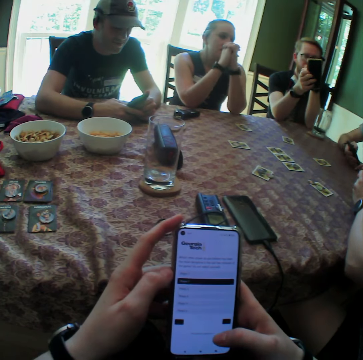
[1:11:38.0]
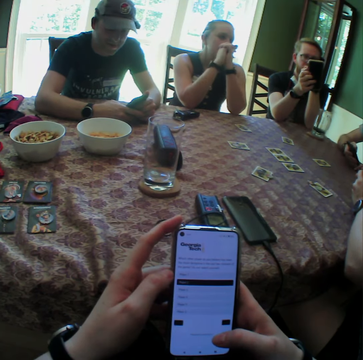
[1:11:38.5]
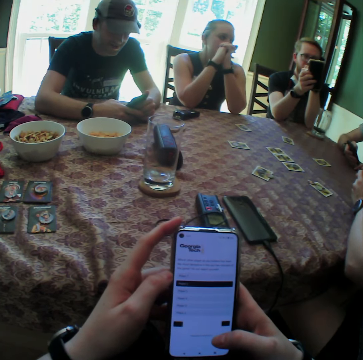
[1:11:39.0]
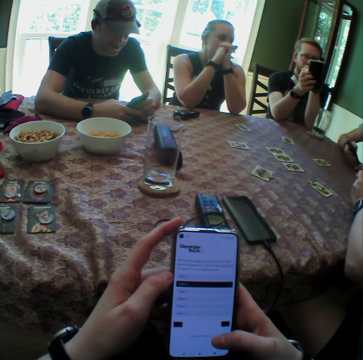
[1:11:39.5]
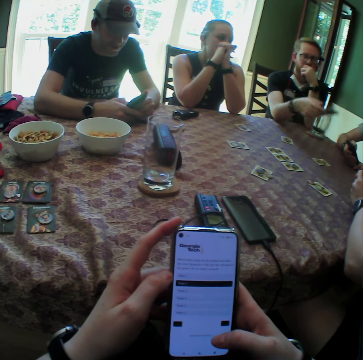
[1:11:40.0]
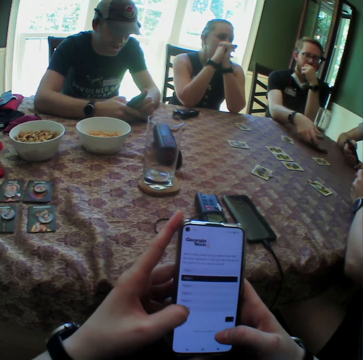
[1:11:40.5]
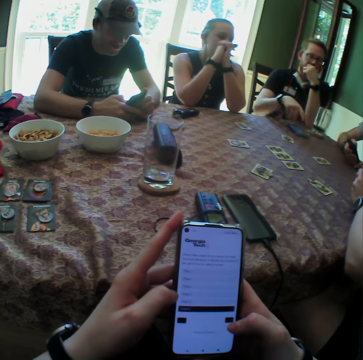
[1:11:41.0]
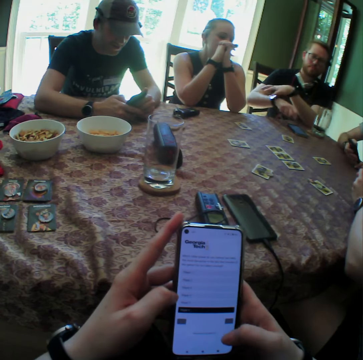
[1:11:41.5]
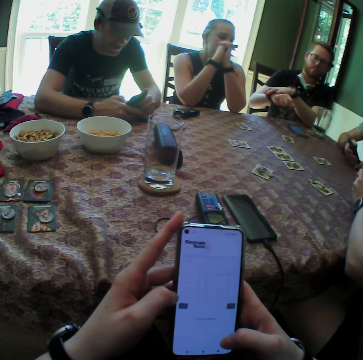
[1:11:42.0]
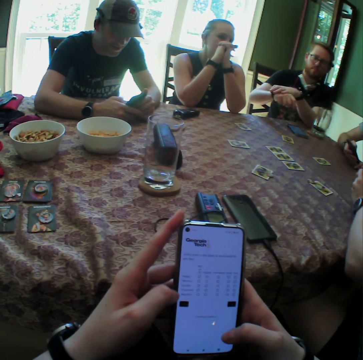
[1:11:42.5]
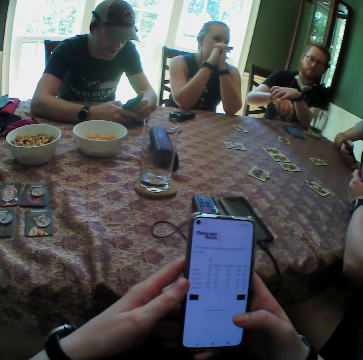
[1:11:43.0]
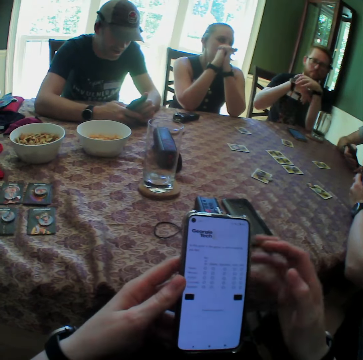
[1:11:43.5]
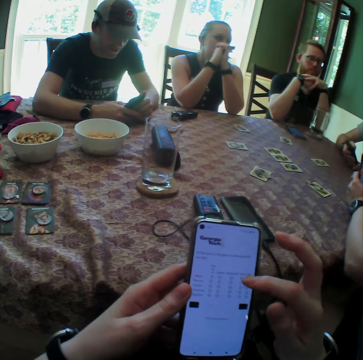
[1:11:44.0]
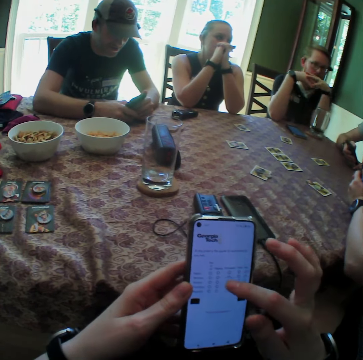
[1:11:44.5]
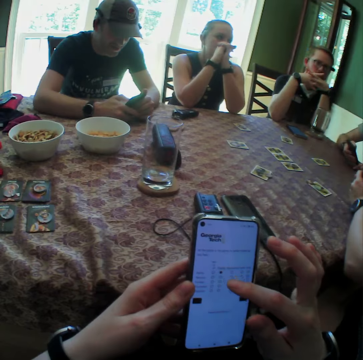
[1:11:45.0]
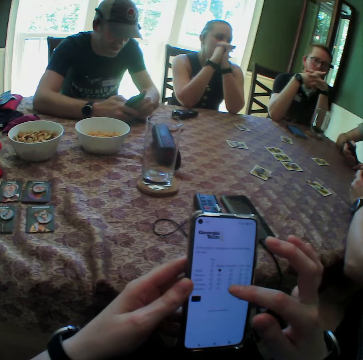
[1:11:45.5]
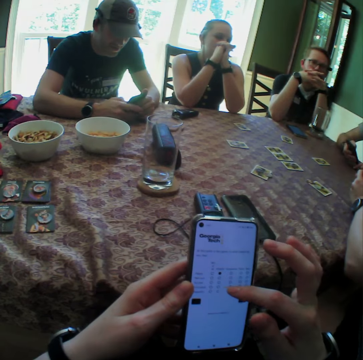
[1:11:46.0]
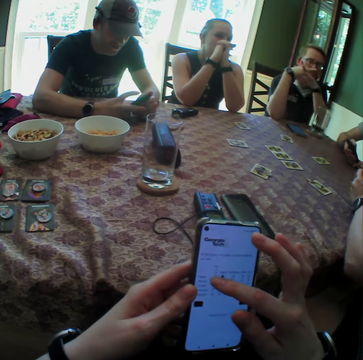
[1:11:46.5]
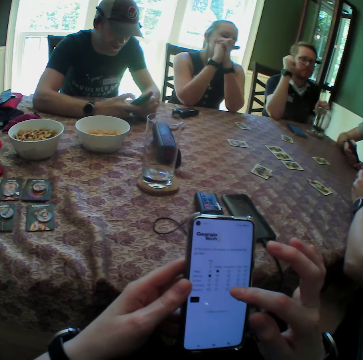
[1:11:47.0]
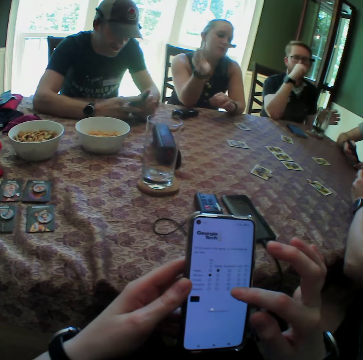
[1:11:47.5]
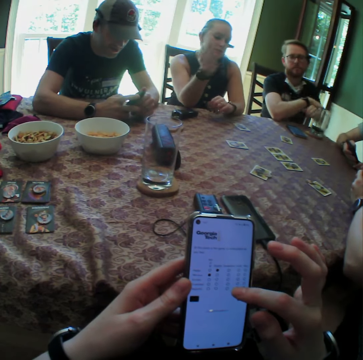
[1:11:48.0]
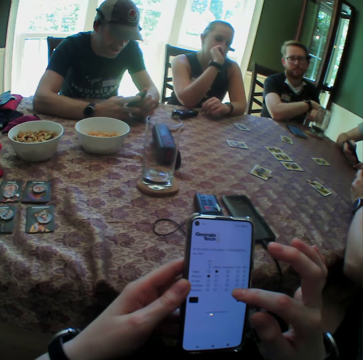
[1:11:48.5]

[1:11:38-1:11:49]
A man drops the phone on the table. The man touches the watch on his right hand with his left hand. The camera wearer and other persons use their phones.

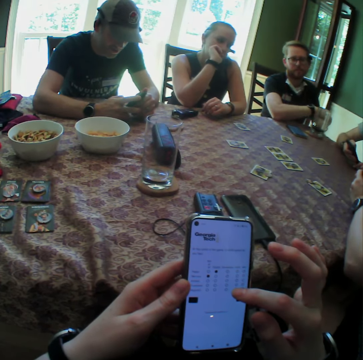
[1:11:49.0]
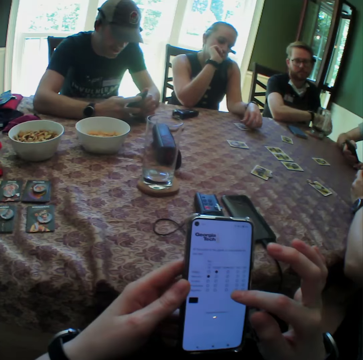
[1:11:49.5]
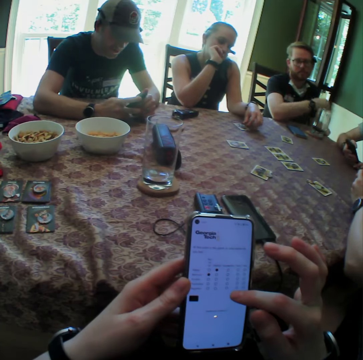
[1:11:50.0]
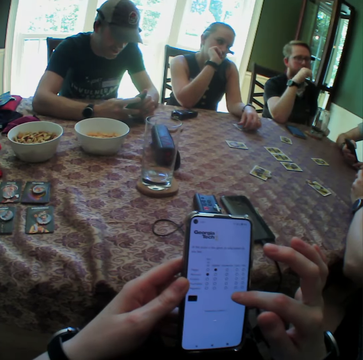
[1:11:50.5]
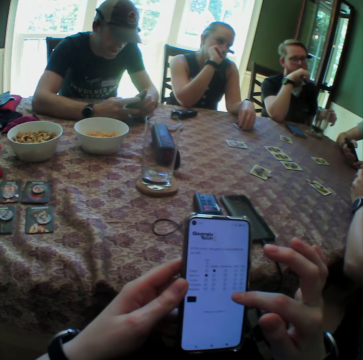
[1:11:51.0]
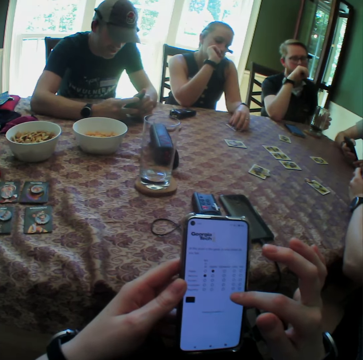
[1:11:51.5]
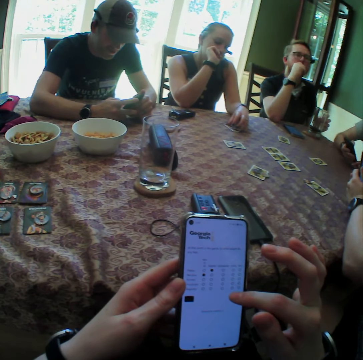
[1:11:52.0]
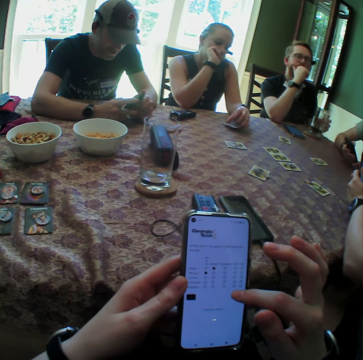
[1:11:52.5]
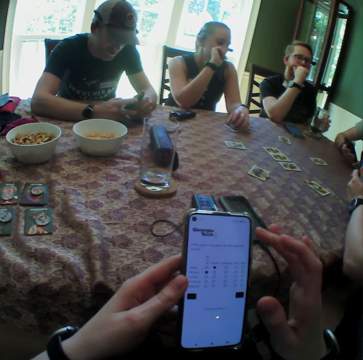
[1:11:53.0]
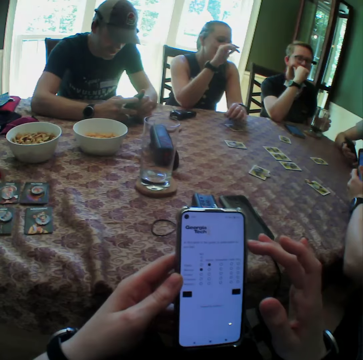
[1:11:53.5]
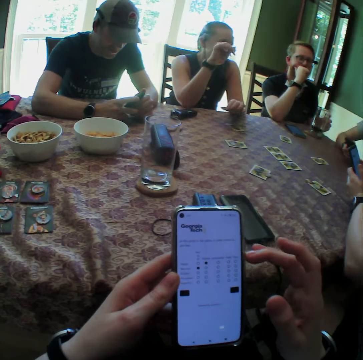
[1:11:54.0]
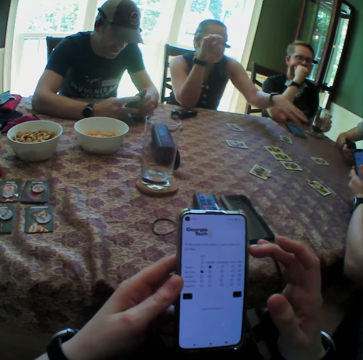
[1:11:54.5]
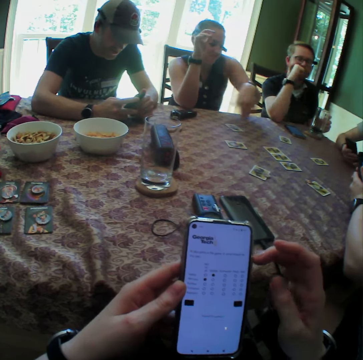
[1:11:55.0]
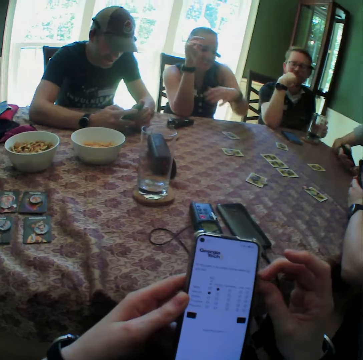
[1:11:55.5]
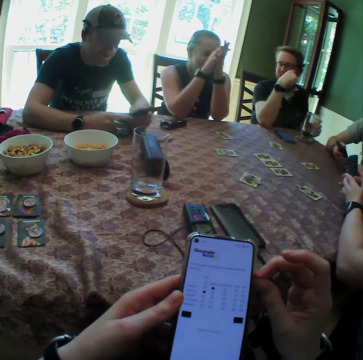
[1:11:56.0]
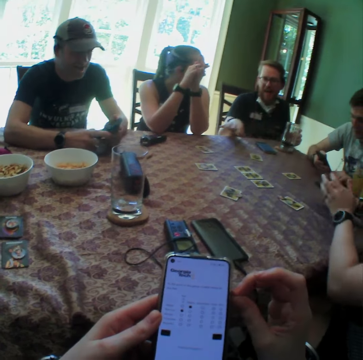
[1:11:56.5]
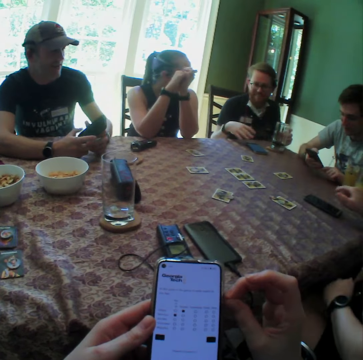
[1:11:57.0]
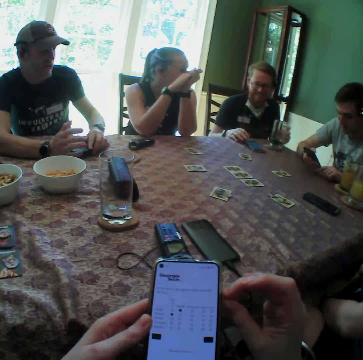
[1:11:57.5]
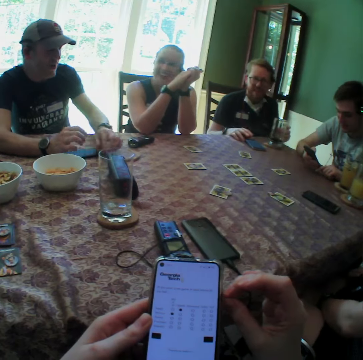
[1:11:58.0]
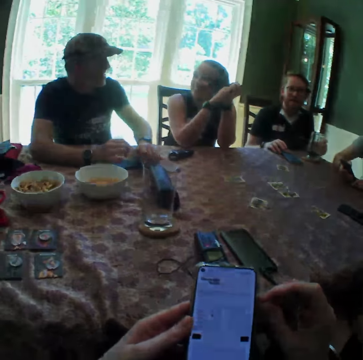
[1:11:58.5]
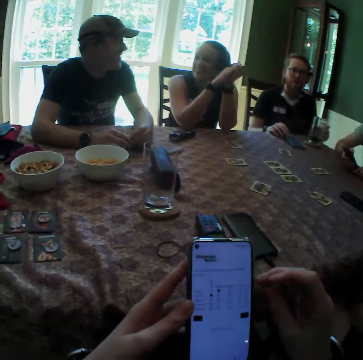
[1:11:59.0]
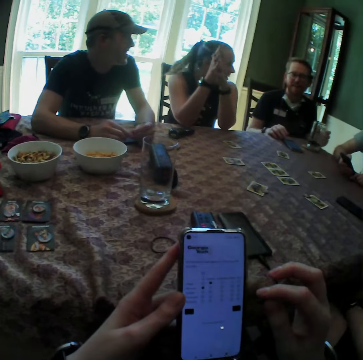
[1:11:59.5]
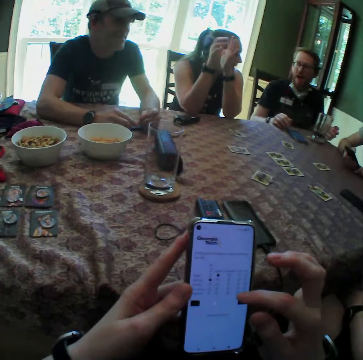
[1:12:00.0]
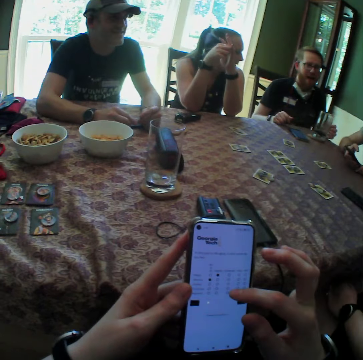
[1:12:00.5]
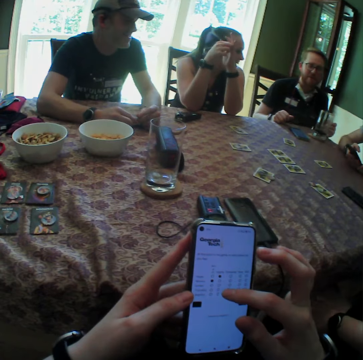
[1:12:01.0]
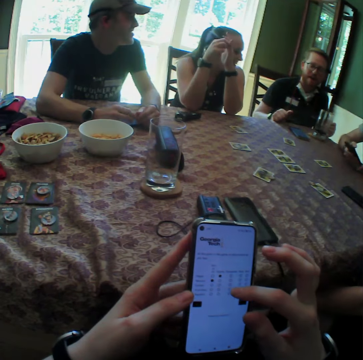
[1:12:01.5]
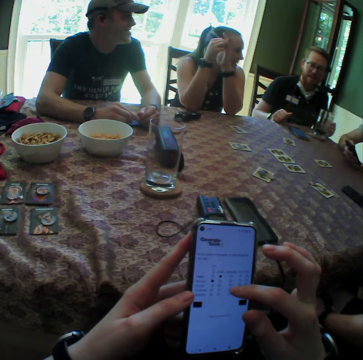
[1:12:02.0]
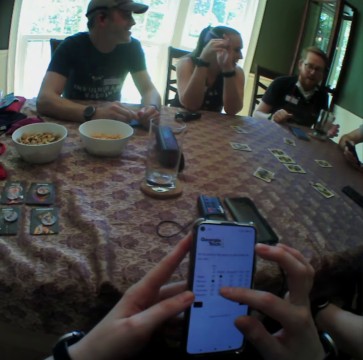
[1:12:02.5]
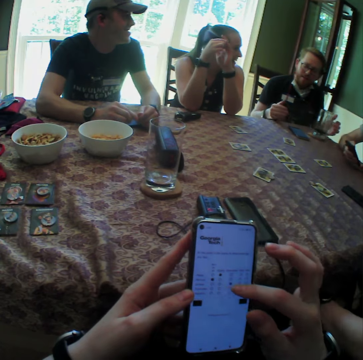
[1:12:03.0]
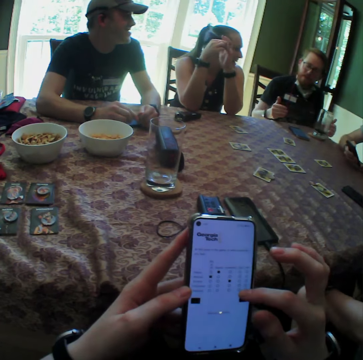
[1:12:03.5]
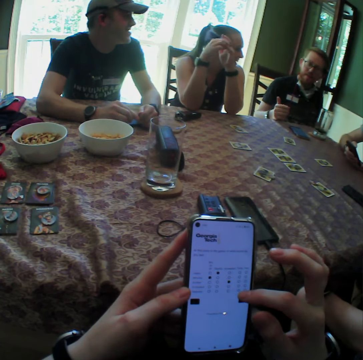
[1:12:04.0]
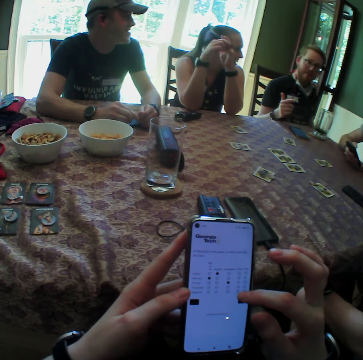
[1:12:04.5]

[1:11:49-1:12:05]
A man touches his face with his right hand. A woman touches a card on the table with her right hand. The man touches the cup on the saucer on the table with his left hand. The woman dialogues with another person. Another man drops the phone on the table with his left hand. The camera wearer uses his phone. Four persons talk to each other.

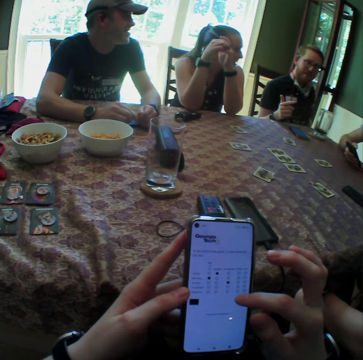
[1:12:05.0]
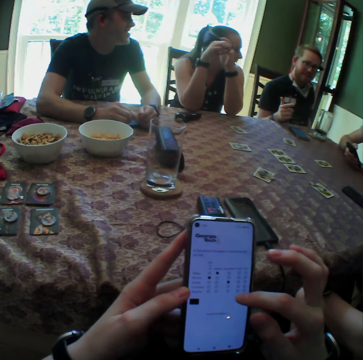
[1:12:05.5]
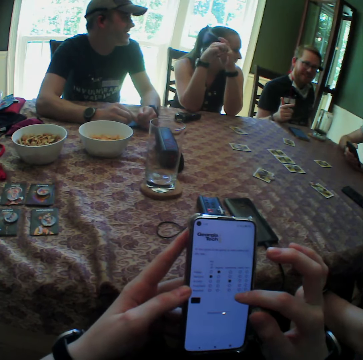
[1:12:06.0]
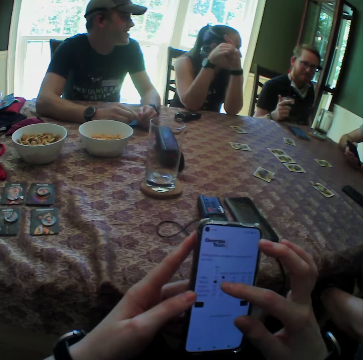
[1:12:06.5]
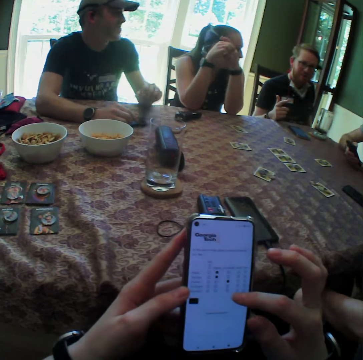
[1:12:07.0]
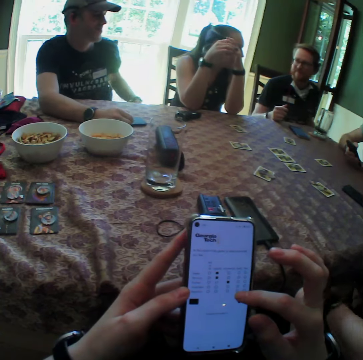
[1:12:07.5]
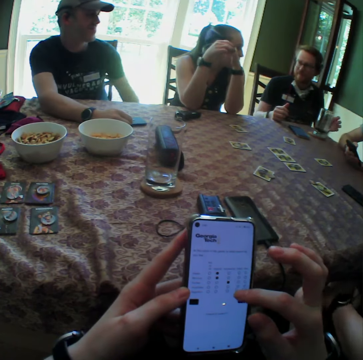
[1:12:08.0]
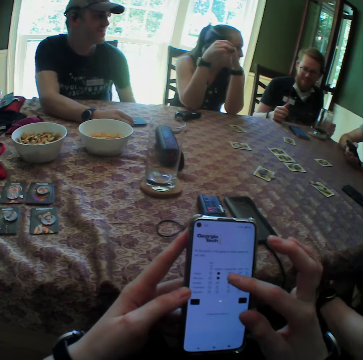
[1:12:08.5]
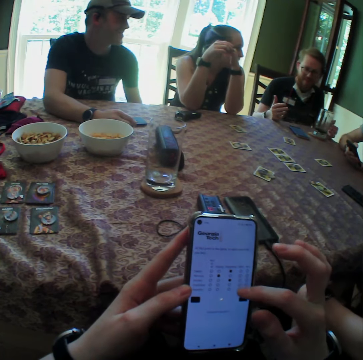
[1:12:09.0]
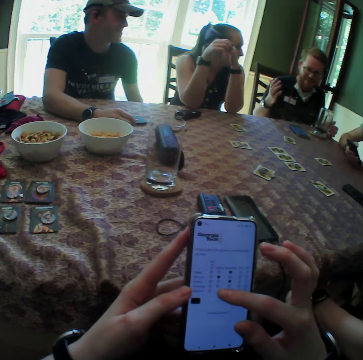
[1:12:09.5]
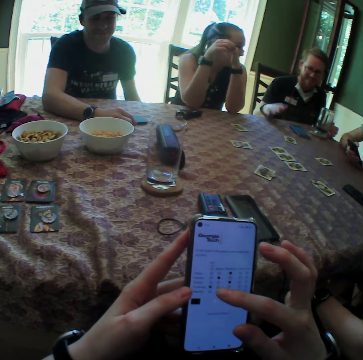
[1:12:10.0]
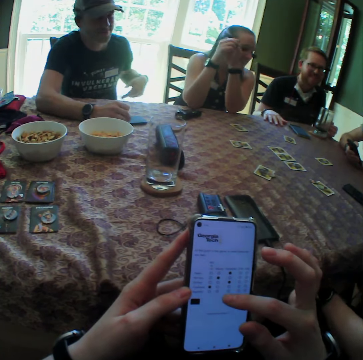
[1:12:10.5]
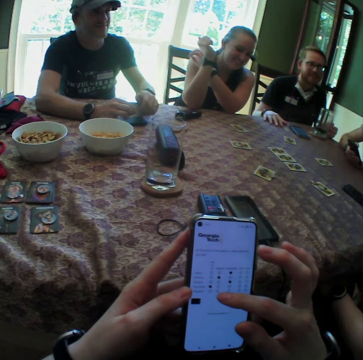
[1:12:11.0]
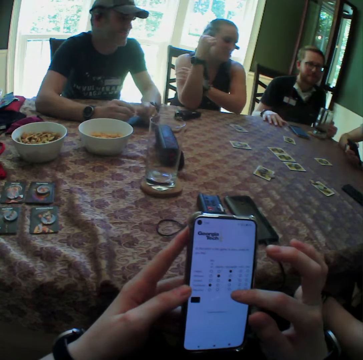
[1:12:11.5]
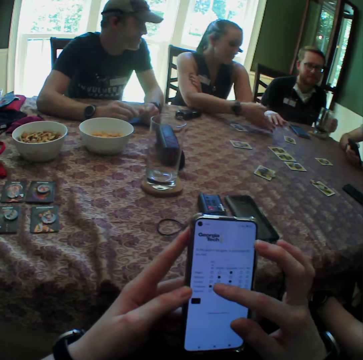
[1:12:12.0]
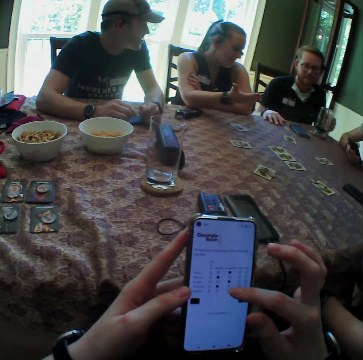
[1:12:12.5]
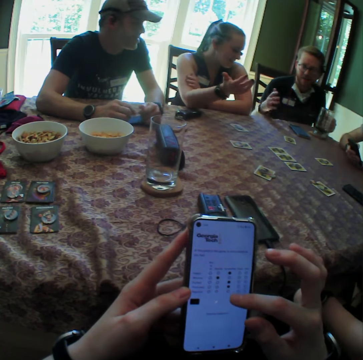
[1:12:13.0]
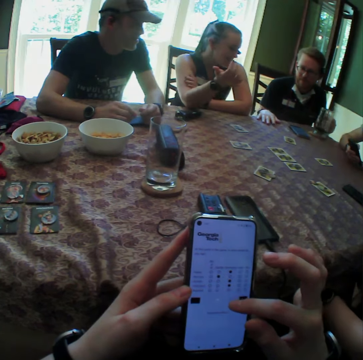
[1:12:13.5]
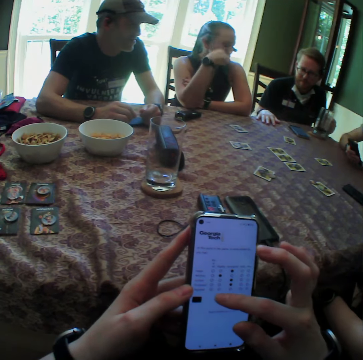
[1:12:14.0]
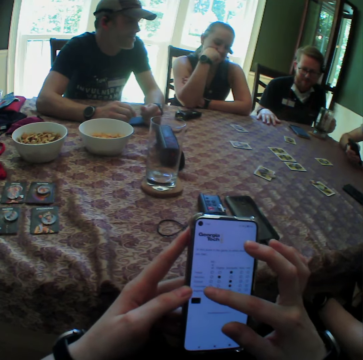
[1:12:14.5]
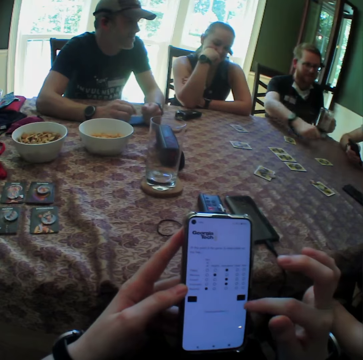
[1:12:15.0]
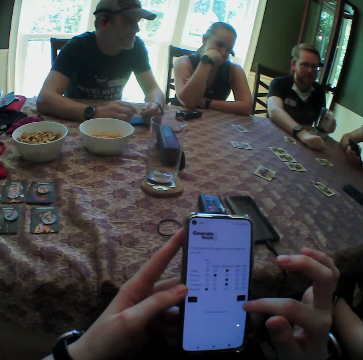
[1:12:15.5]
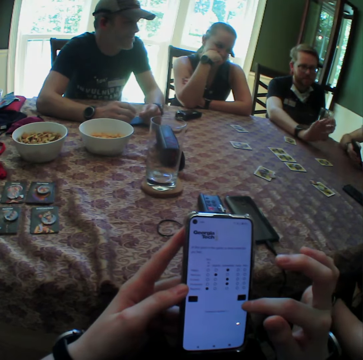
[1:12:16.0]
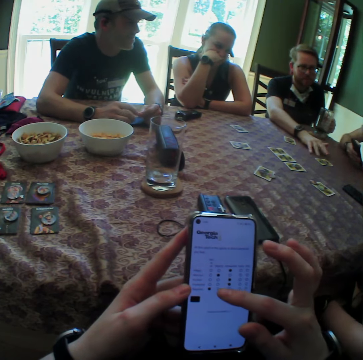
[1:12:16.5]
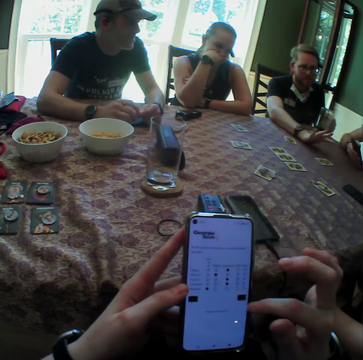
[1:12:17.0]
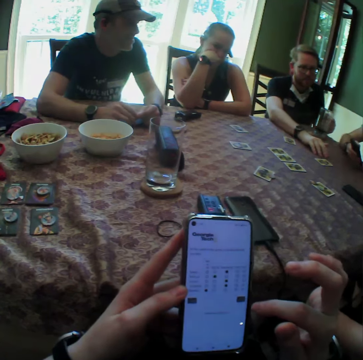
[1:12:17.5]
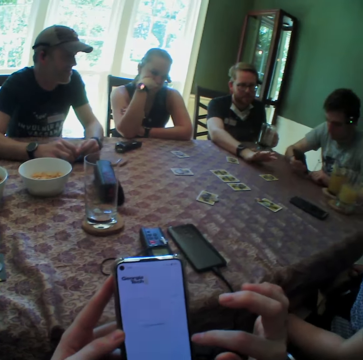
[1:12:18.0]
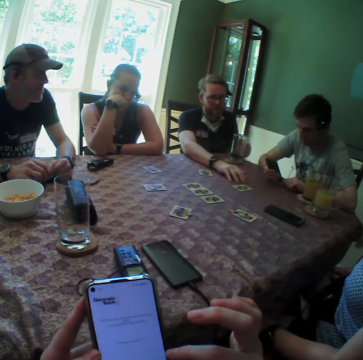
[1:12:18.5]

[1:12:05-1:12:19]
A man holds the cup on the saucer on the table with his left hand. Another man places his left hand on the table. A woman touches the table with her right hand. The first man touches the table with his right hand and taps the table with his right hand.
